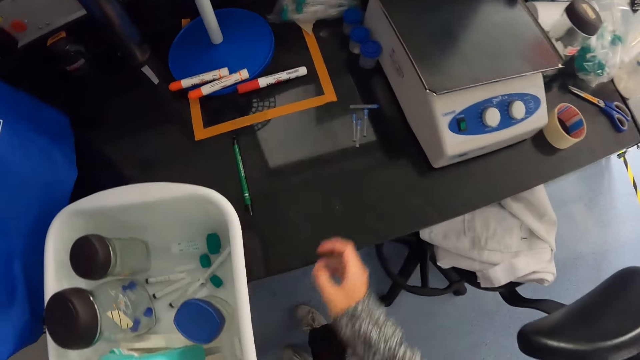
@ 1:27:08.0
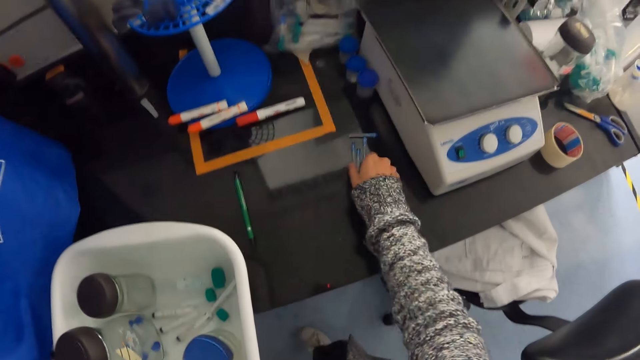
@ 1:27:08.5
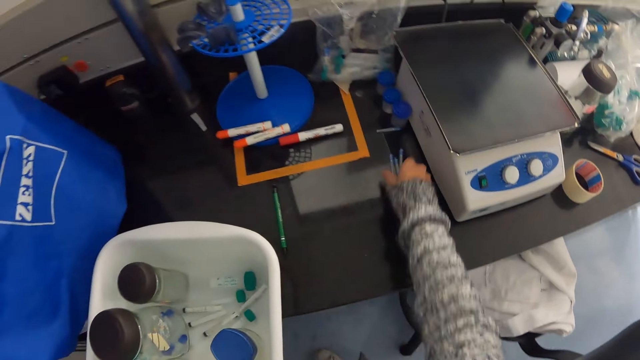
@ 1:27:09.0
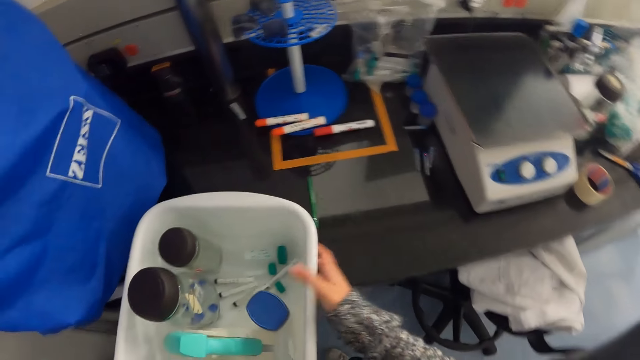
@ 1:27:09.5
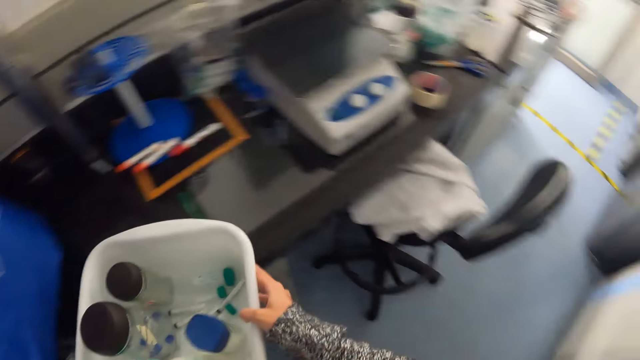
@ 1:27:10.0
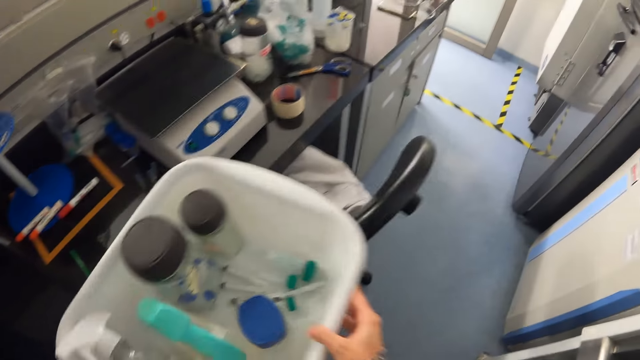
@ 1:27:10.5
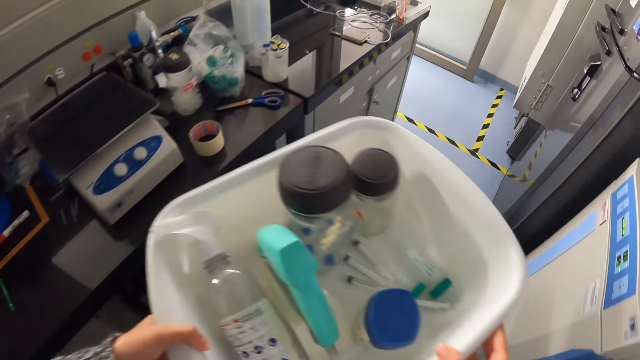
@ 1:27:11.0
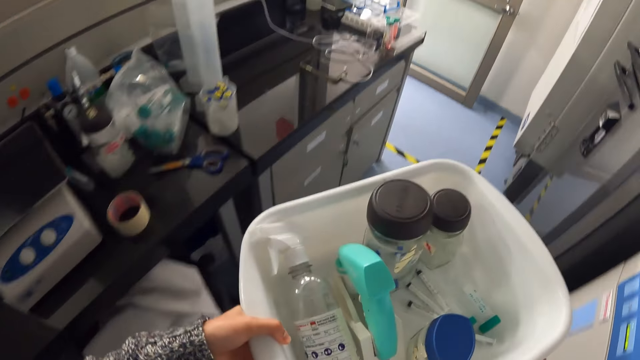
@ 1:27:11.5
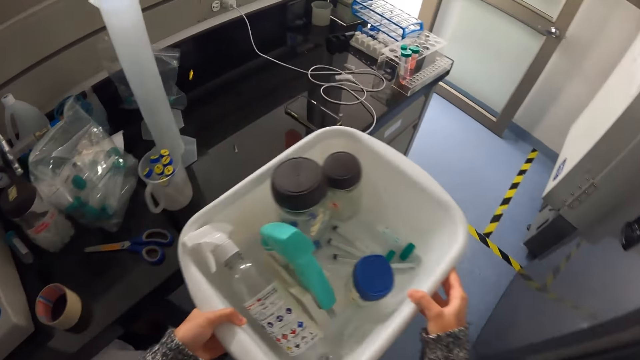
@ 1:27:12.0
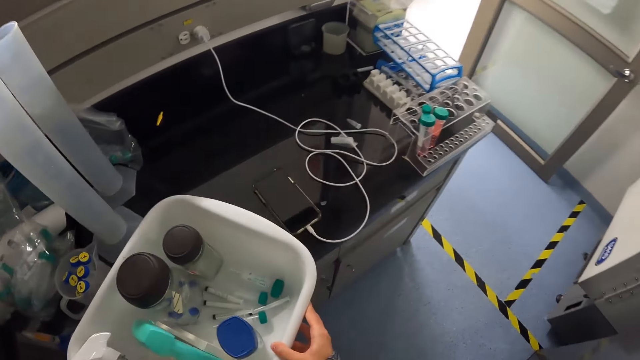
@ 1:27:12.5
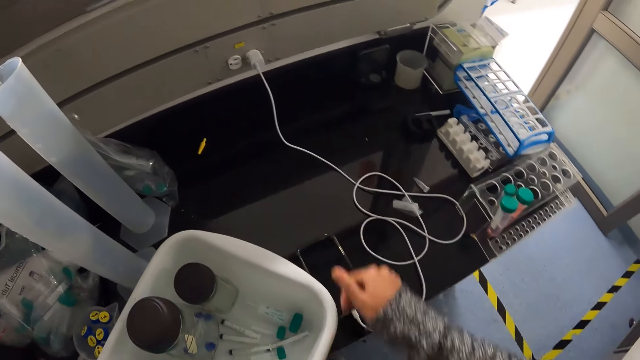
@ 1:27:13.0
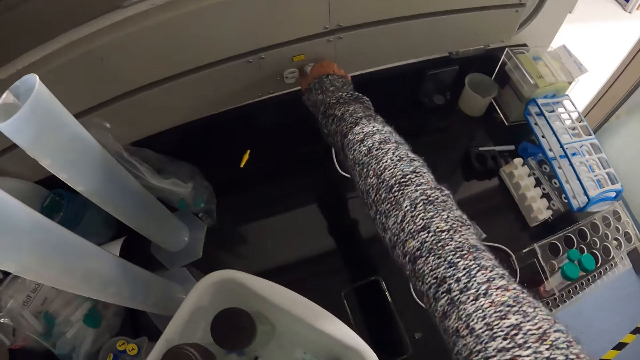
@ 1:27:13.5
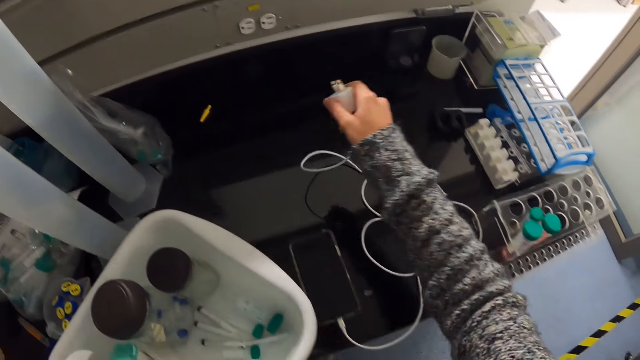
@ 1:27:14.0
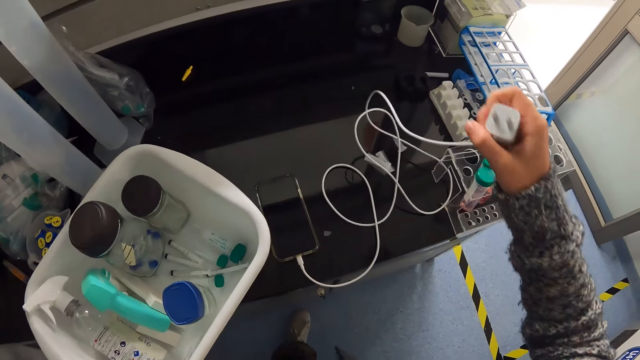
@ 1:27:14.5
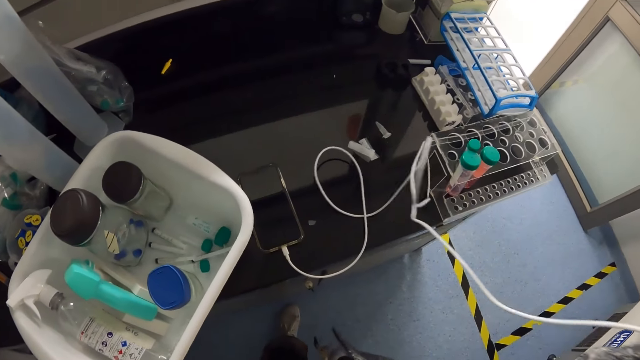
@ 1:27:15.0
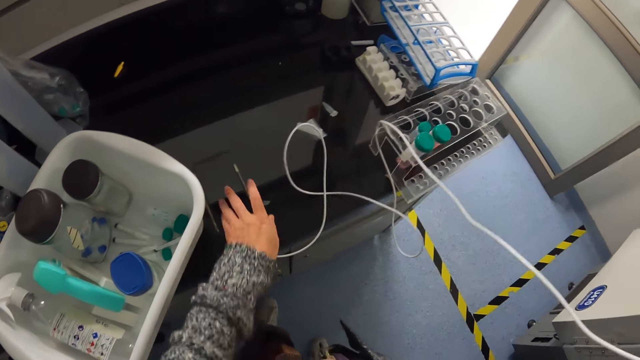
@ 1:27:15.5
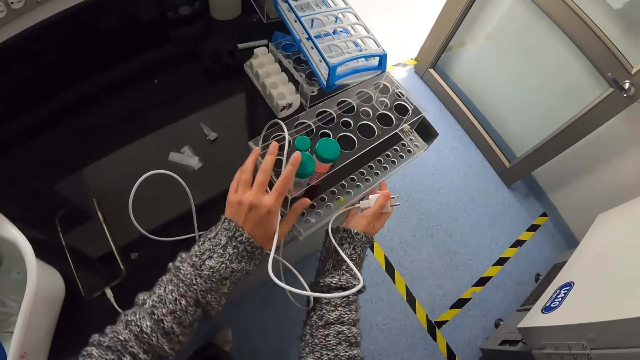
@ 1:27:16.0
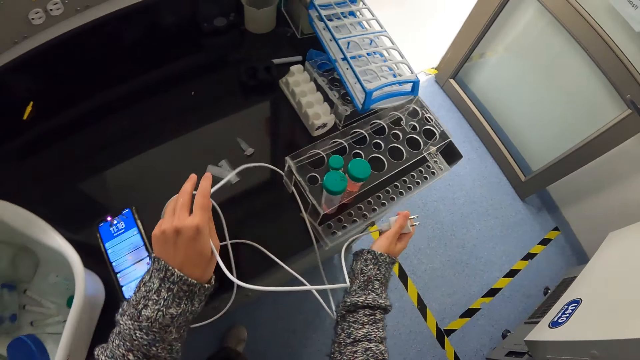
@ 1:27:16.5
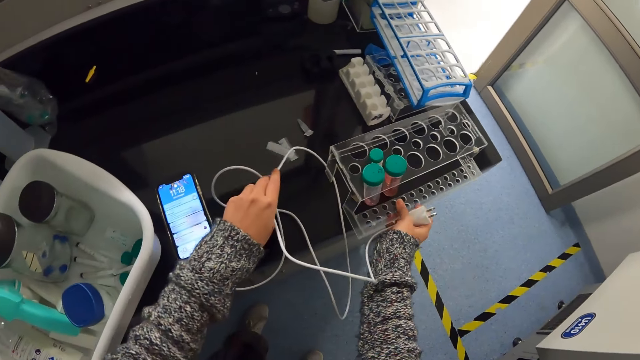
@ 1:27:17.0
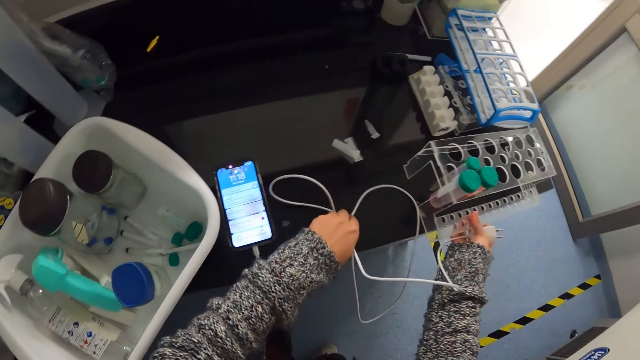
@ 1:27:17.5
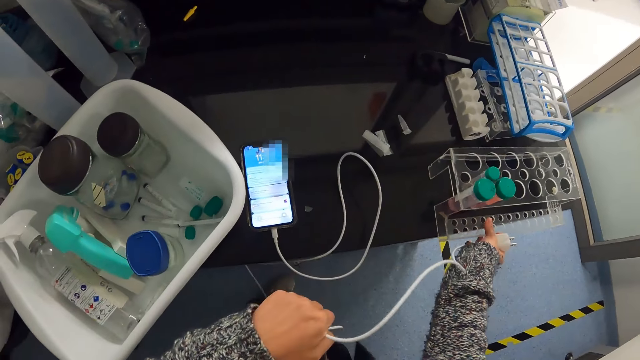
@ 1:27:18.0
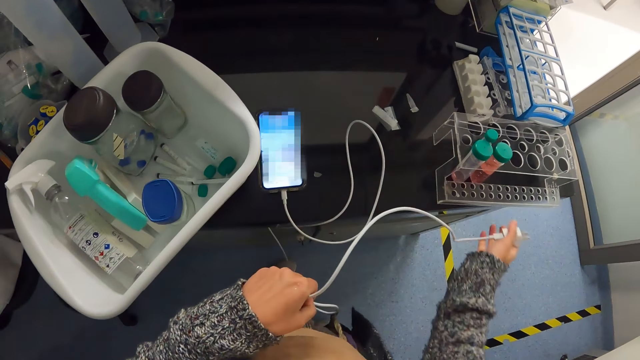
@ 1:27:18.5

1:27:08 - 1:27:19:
The camera wearer drags the tubes on the desk. They hold the lab basin with both hands. They turn around. They move in the laboratory. They hold the lab basin on the desk. They unplug the charger from the socket. They hold the test tube rack.

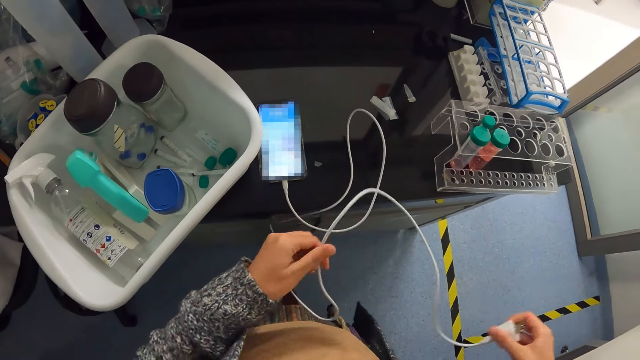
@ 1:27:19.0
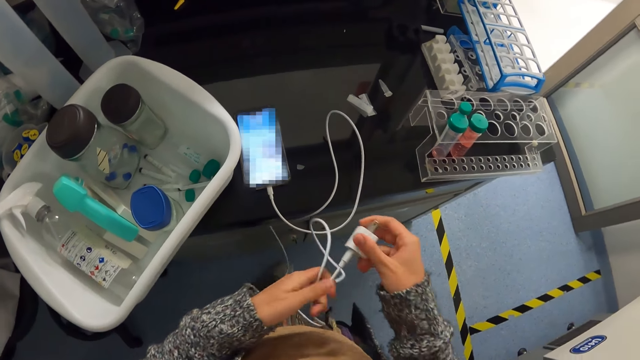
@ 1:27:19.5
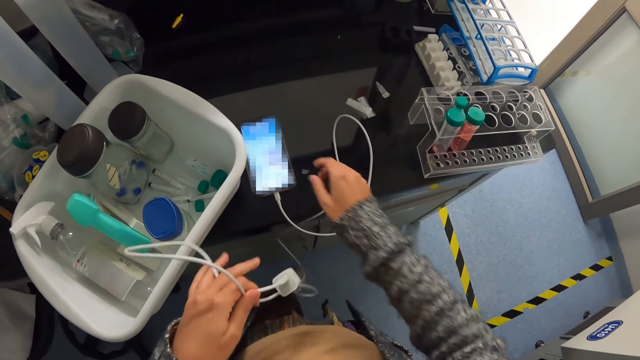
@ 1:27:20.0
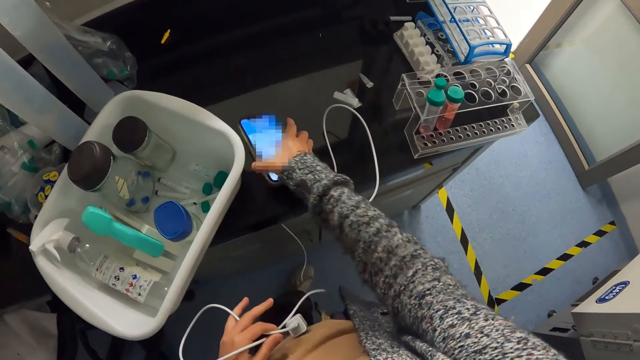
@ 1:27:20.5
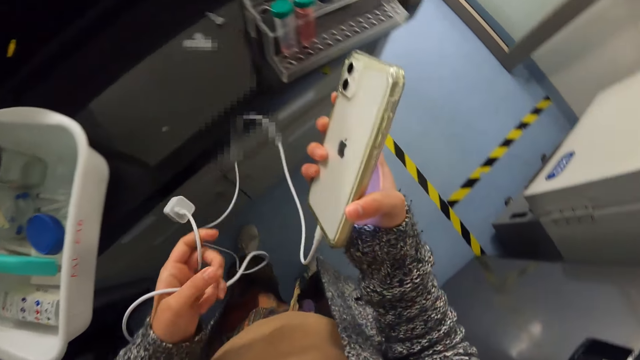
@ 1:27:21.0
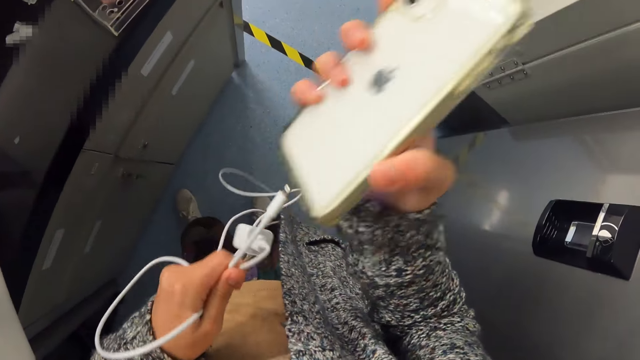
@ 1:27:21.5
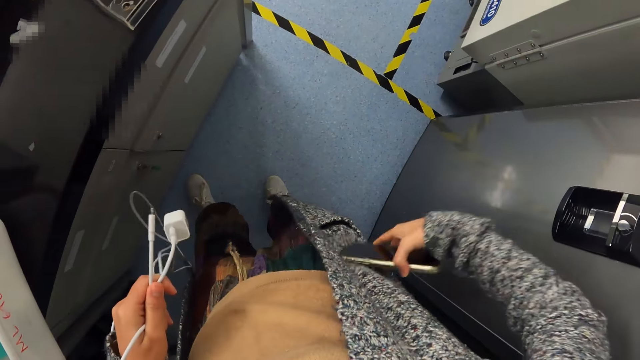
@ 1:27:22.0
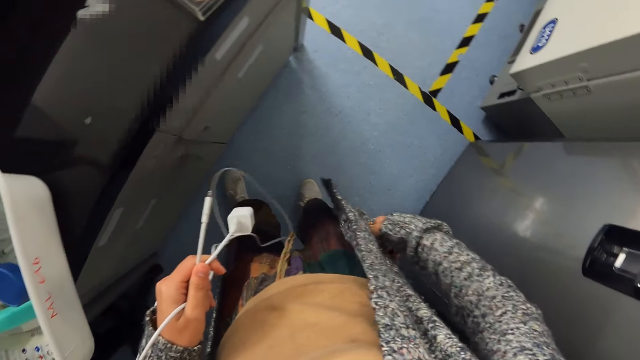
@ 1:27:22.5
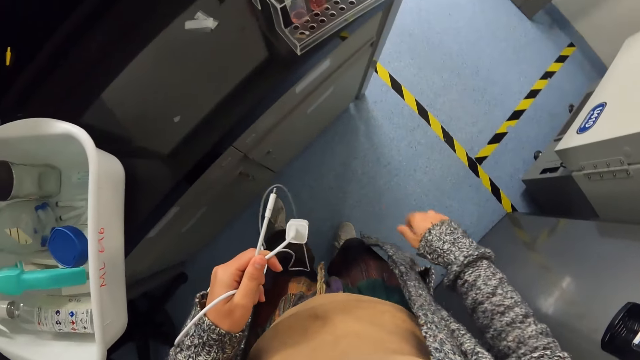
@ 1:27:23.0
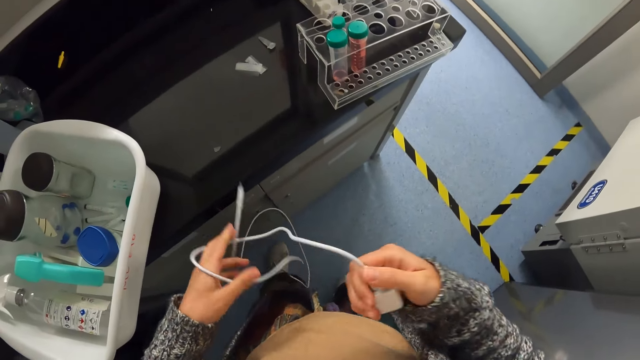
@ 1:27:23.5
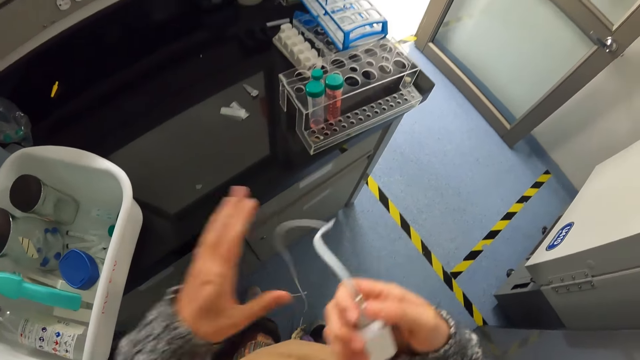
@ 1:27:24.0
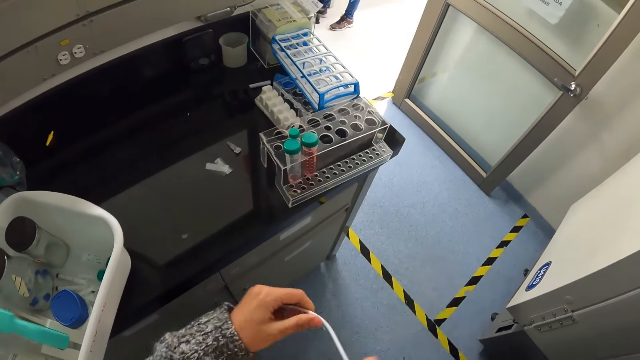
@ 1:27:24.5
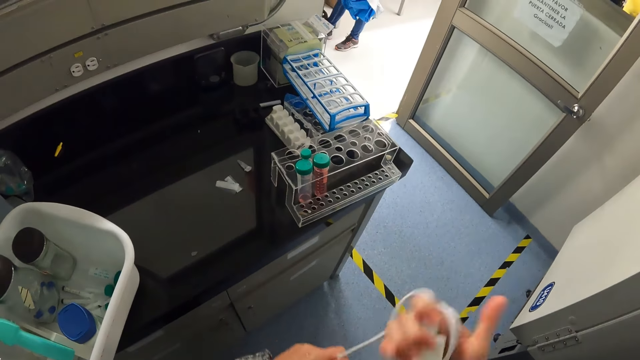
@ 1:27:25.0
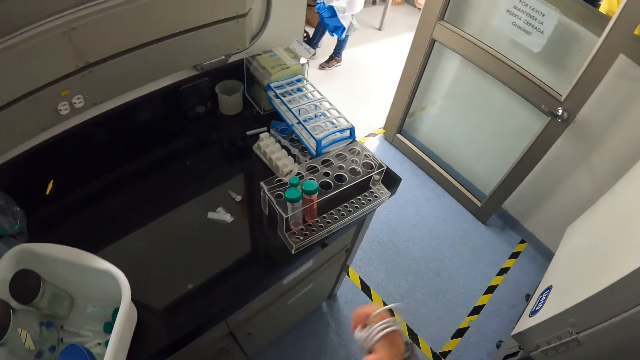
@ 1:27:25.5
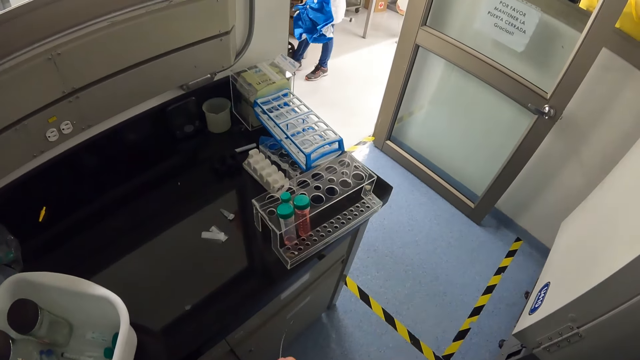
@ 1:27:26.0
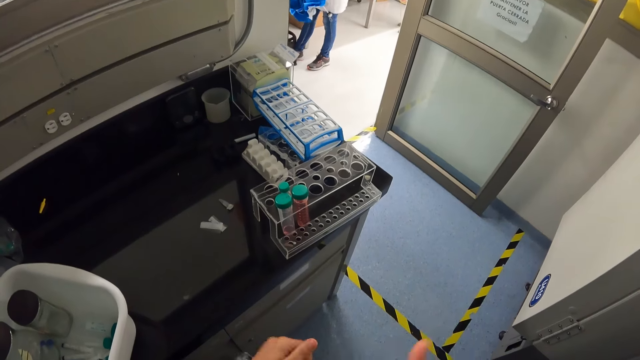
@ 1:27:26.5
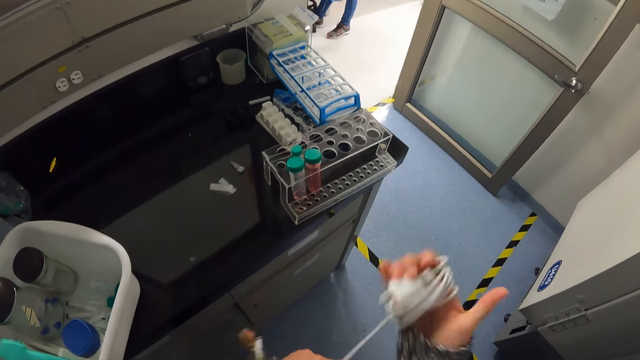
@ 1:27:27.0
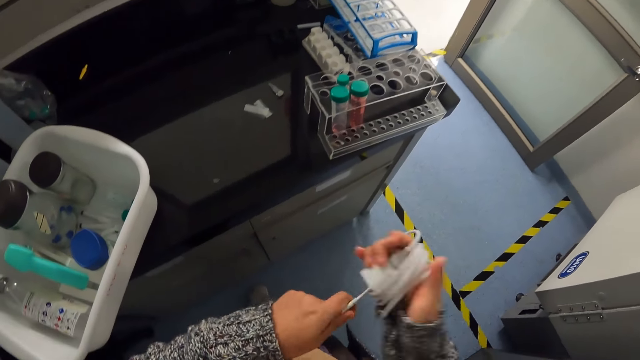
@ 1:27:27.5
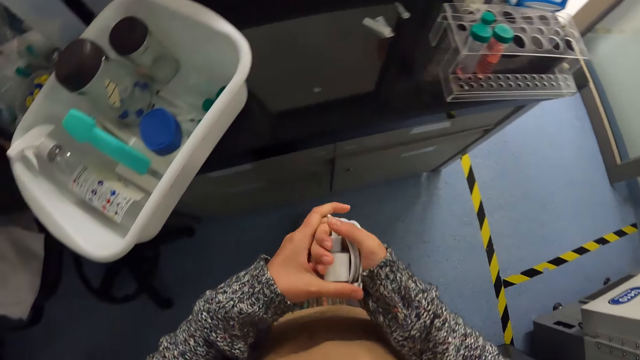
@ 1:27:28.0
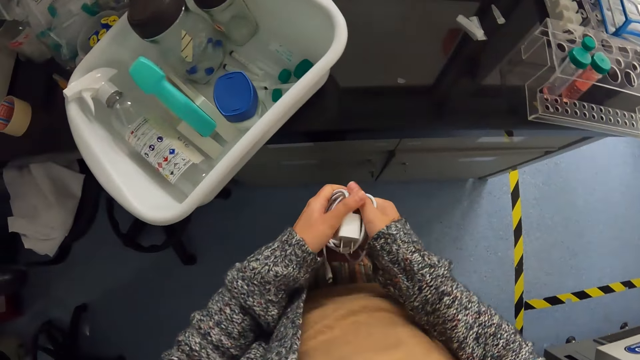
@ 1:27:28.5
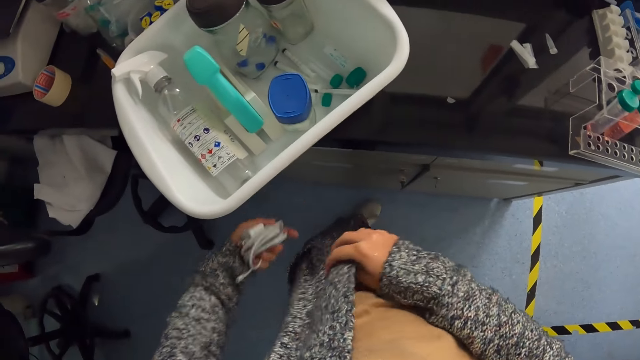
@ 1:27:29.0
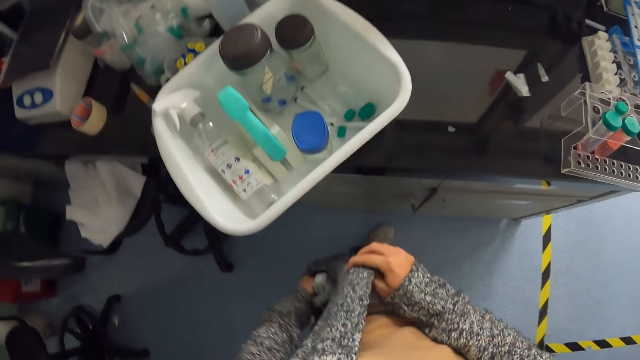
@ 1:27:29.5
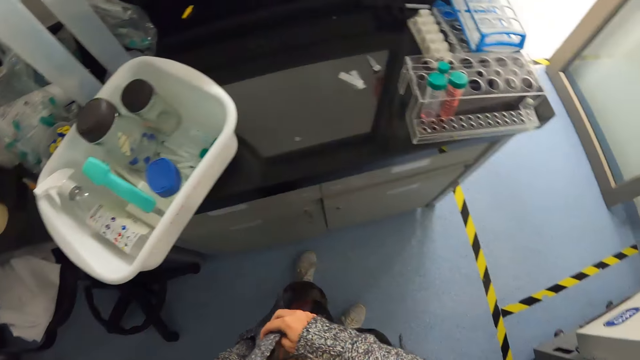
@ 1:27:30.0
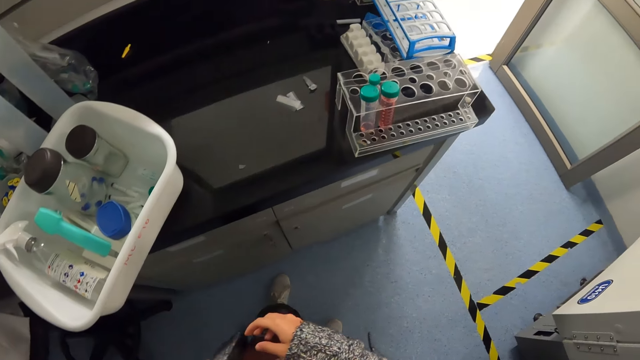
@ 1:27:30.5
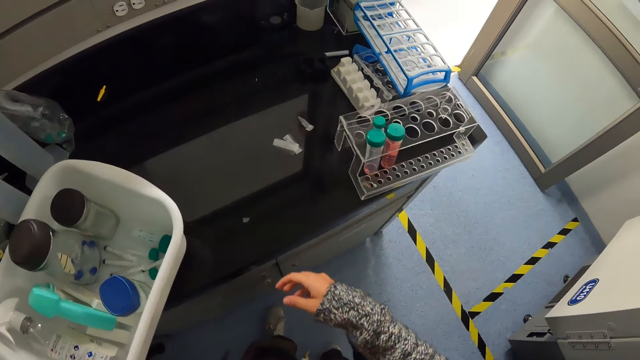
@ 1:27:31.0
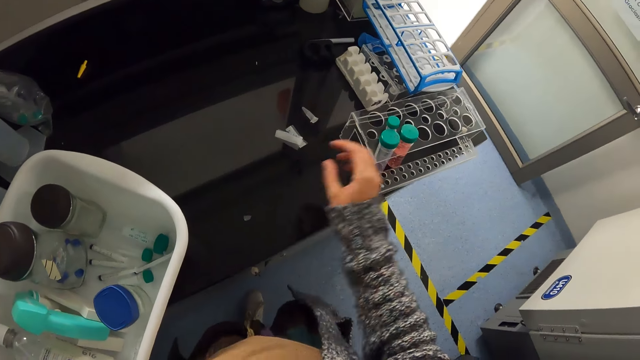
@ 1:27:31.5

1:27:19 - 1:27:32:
The camera wearer picks up the phone. They remove the phone from the charger. They place the phone in the pocket. They wind the charger. They place the charger in the pocket.
